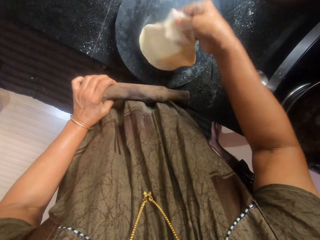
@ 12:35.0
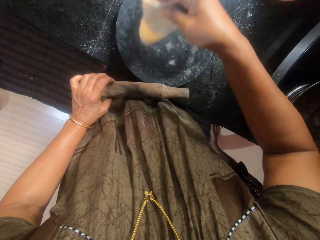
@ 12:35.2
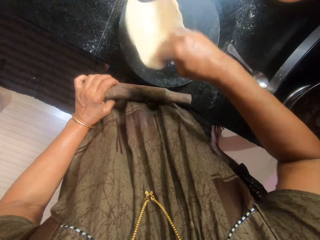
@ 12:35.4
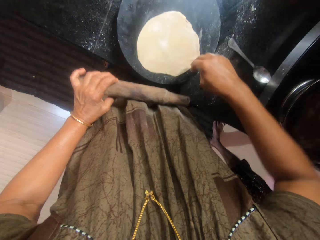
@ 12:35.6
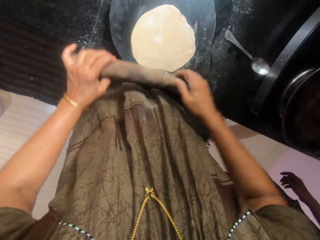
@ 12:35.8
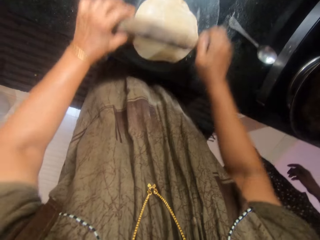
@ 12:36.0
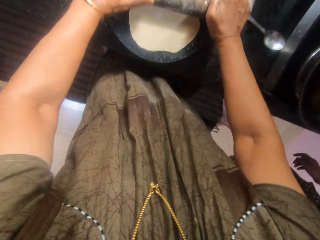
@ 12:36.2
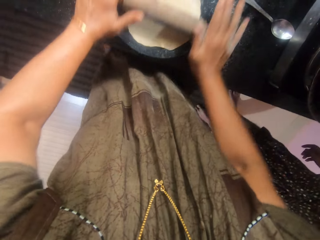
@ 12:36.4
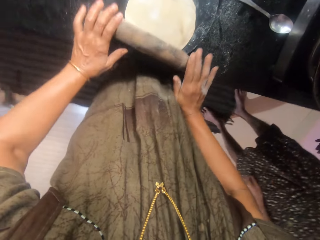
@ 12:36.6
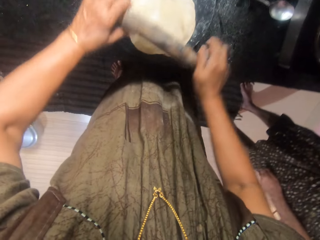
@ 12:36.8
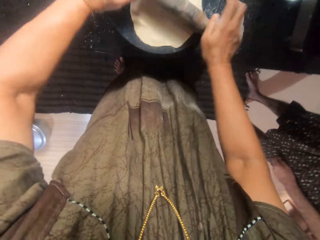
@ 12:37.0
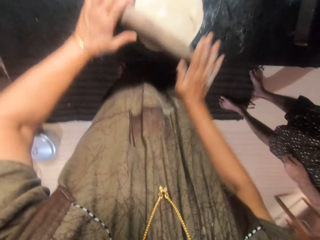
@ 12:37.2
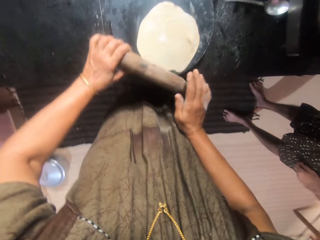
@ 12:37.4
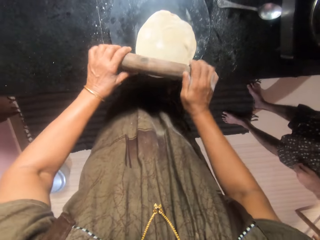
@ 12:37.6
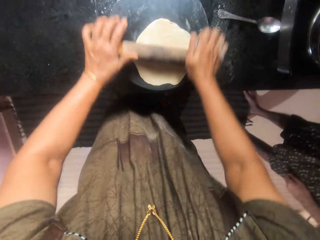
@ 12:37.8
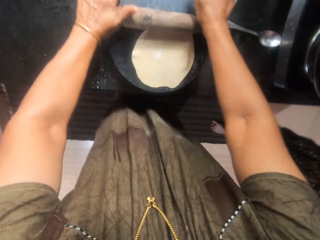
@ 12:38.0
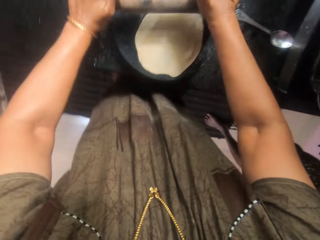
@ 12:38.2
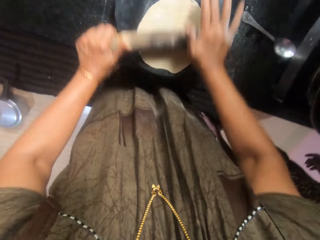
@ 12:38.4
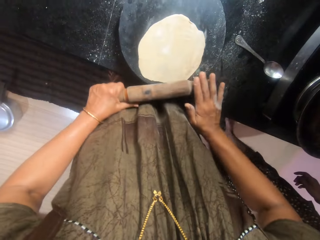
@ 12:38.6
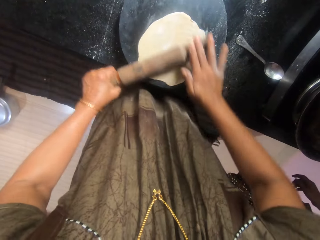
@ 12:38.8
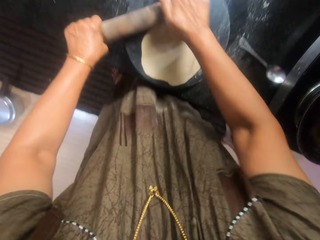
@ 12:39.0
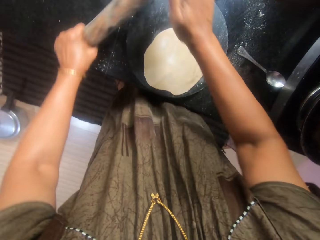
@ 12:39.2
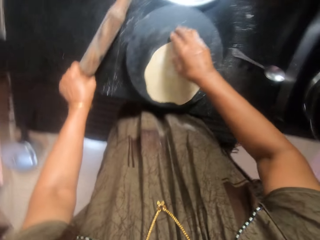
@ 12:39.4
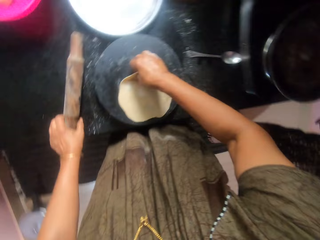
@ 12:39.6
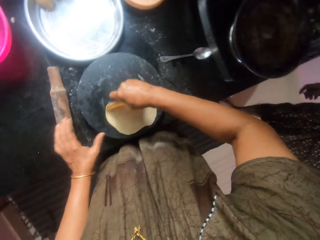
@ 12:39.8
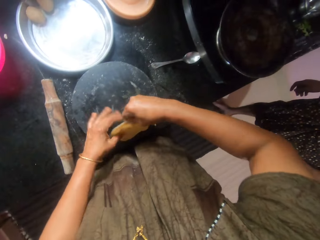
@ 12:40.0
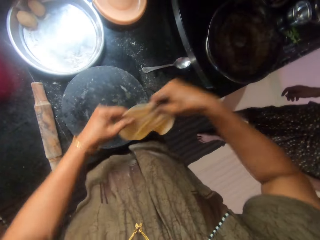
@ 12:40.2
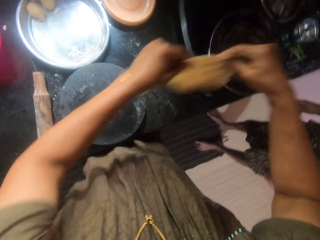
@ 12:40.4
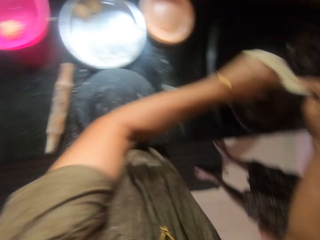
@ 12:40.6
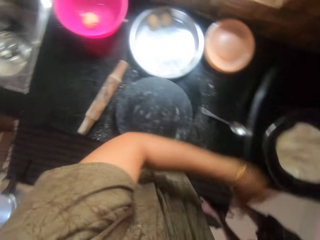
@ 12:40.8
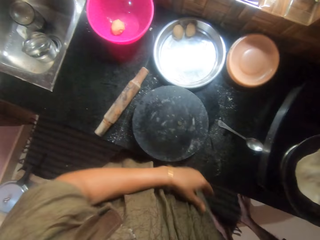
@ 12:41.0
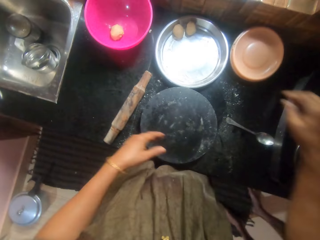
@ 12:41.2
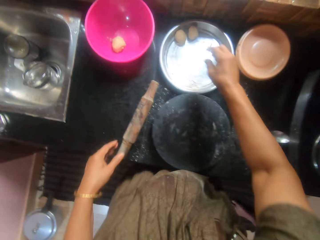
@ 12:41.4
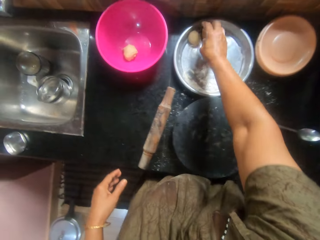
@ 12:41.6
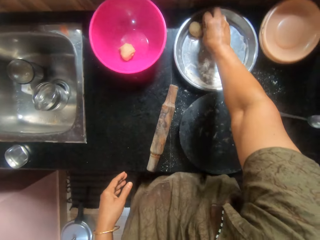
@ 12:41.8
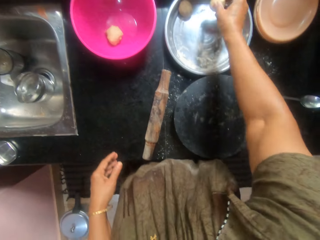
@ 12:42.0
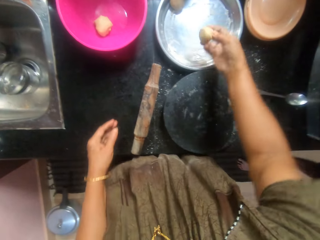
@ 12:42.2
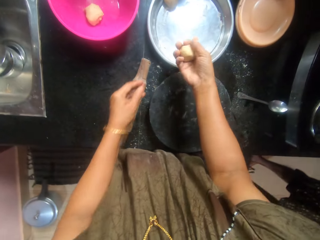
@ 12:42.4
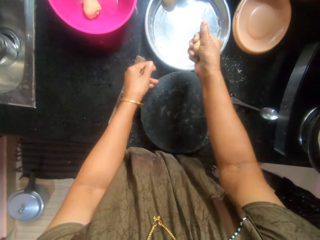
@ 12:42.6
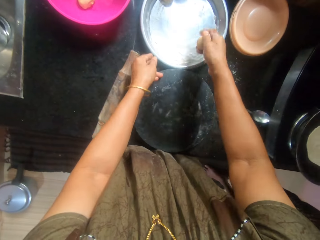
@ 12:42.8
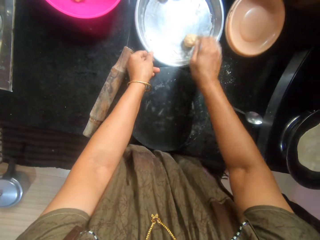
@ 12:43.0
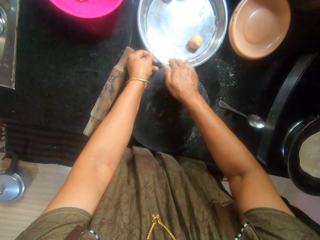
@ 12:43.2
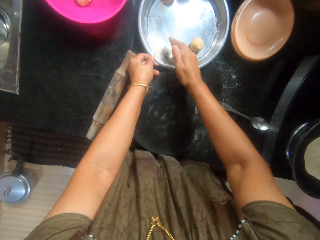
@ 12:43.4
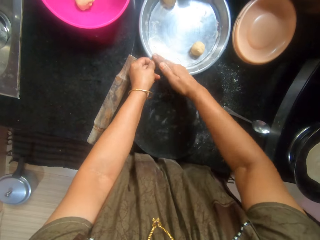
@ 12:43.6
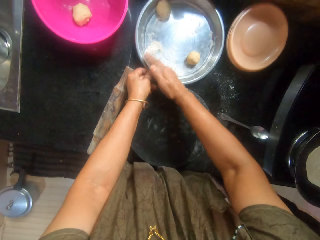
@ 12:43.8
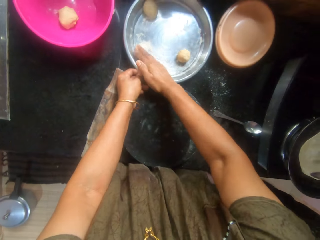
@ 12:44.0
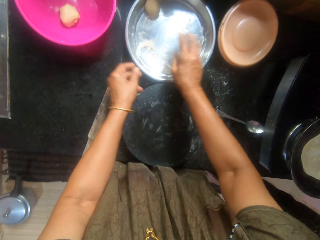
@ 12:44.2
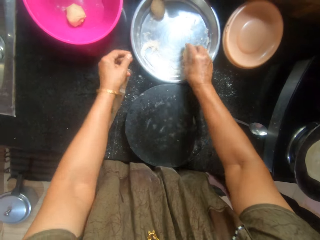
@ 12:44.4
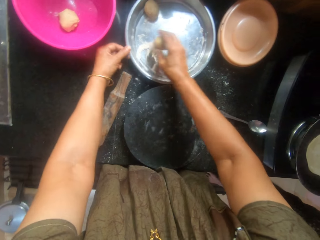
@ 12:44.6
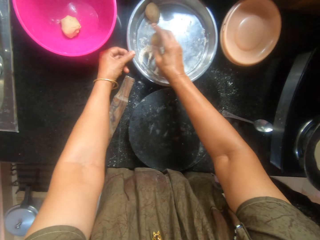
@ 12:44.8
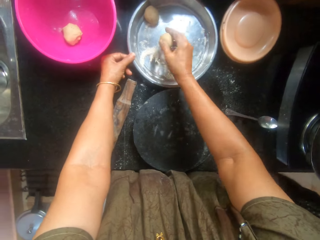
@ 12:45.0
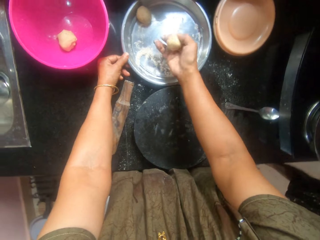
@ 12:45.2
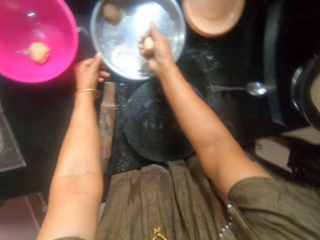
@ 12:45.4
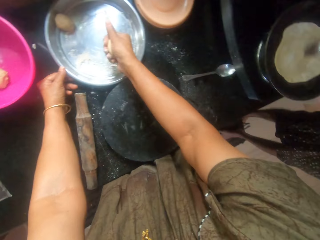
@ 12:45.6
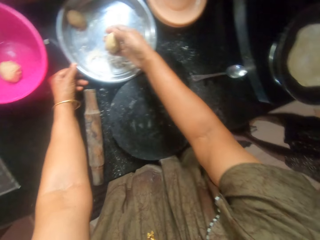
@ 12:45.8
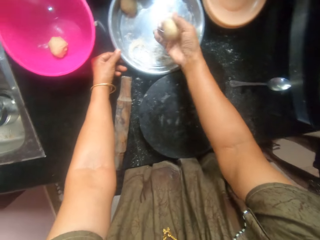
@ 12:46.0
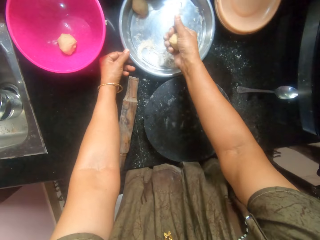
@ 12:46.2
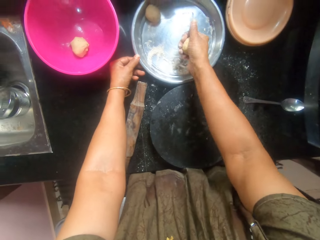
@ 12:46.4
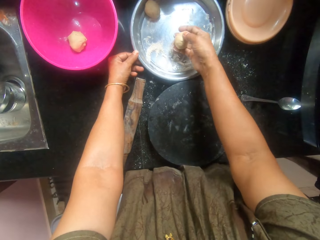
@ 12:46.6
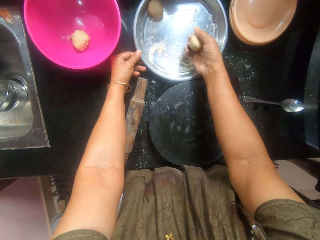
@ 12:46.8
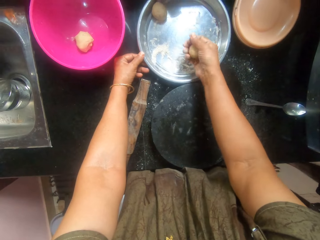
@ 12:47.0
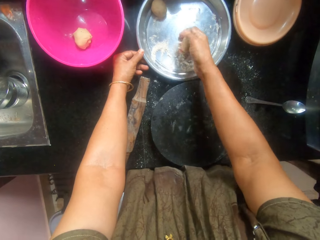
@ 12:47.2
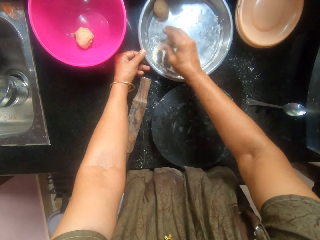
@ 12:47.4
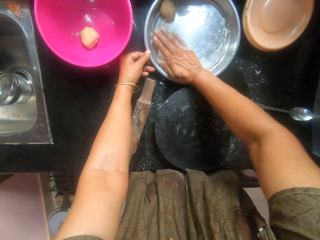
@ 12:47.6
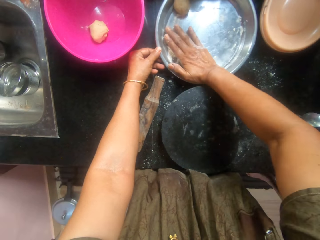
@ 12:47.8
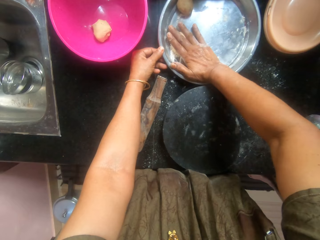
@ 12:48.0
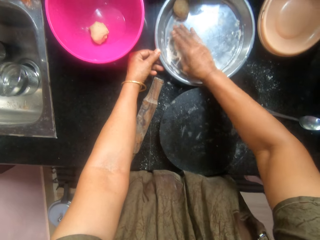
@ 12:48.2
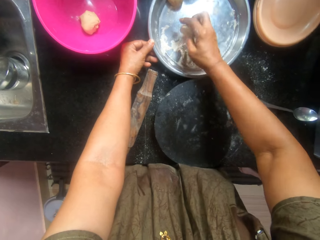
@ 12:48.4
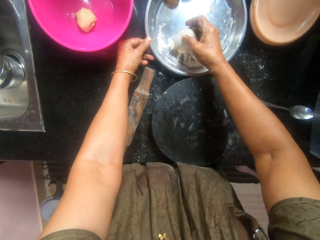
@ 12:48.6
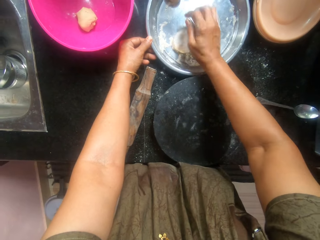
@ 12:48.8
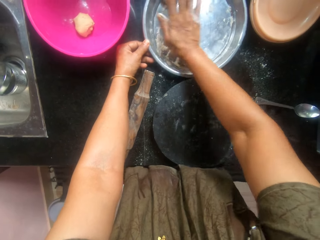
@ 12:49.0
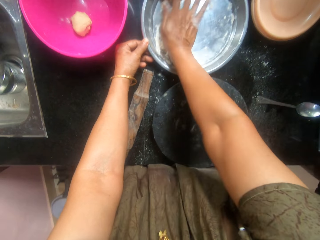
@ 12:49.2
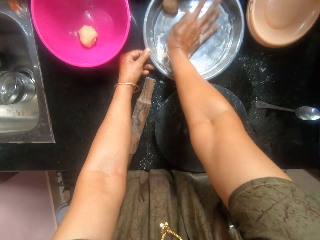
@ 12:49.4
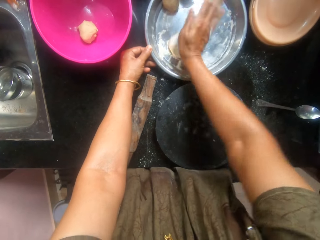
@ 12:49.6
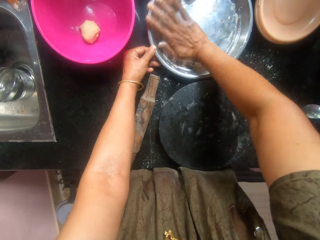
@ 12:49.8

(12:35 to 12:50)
The camera wearer flattens the dough with the rolling pin. They pick the dough from the pastry board. They drop the rolling pin on the countertop. They place the dough inside the pan. They pick another dough from the tray. They press the dough ball. They drop the dough in the tray. They pack the flour together. They pick the dough from the tray. They move the flour. They mix the dough with flour inside the tray. They press the dough ball.

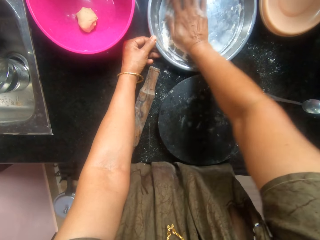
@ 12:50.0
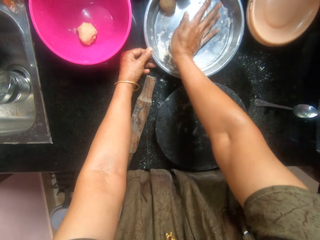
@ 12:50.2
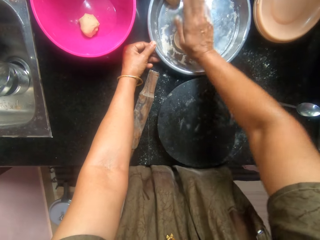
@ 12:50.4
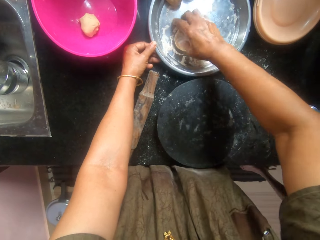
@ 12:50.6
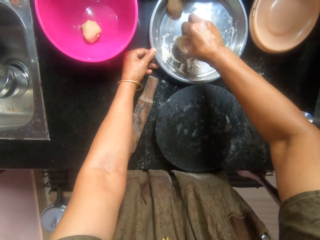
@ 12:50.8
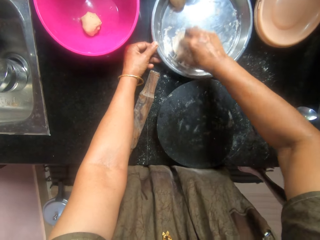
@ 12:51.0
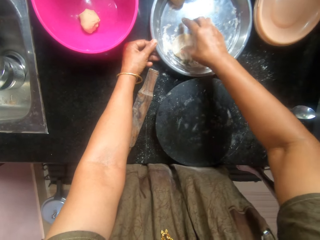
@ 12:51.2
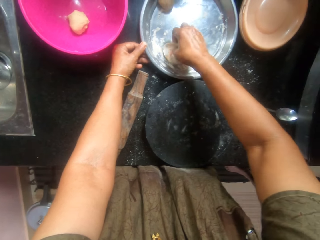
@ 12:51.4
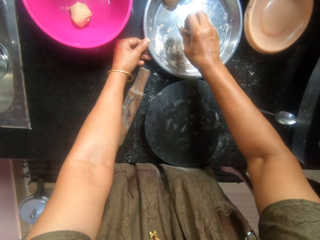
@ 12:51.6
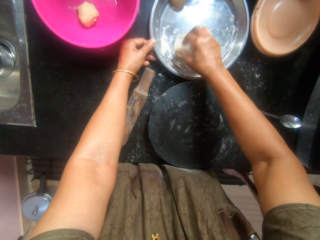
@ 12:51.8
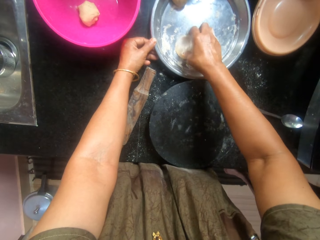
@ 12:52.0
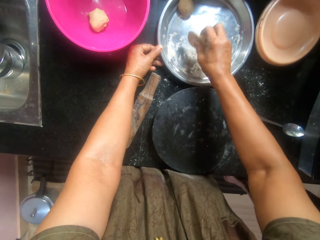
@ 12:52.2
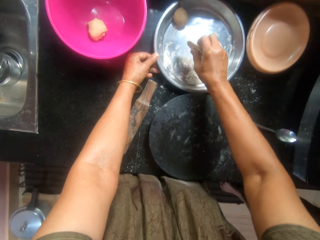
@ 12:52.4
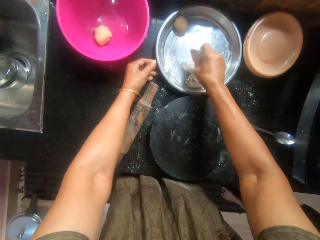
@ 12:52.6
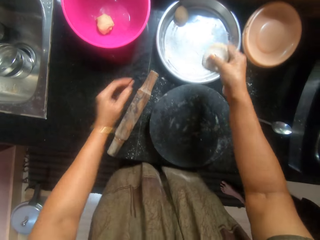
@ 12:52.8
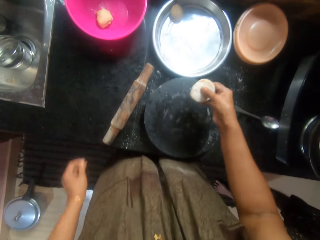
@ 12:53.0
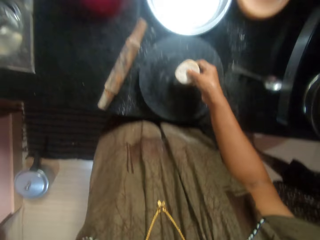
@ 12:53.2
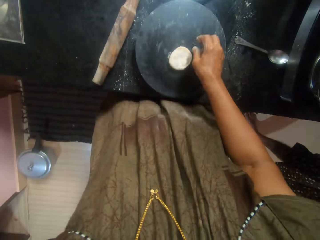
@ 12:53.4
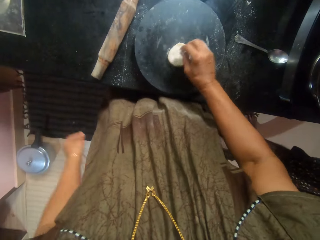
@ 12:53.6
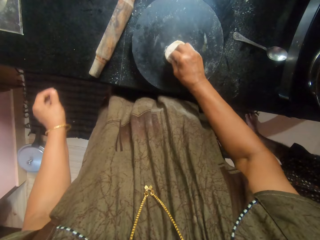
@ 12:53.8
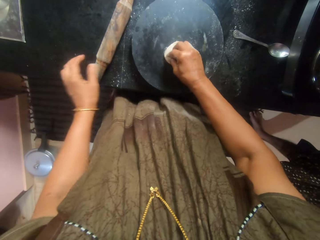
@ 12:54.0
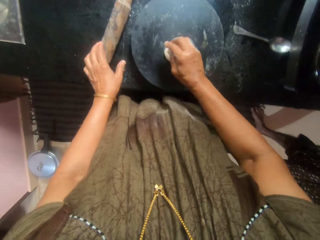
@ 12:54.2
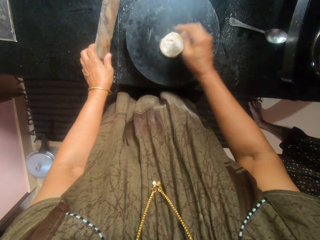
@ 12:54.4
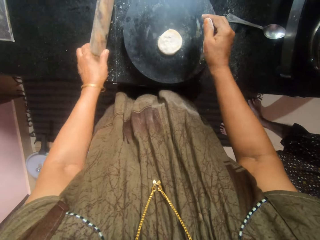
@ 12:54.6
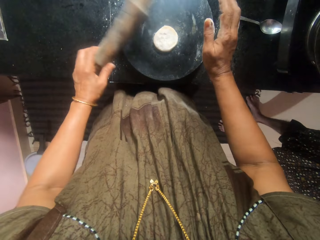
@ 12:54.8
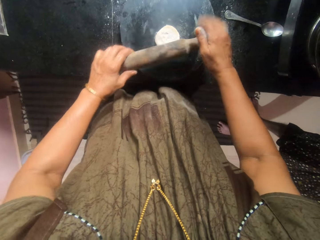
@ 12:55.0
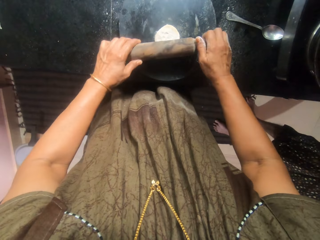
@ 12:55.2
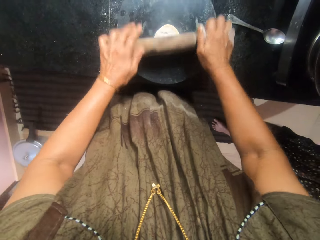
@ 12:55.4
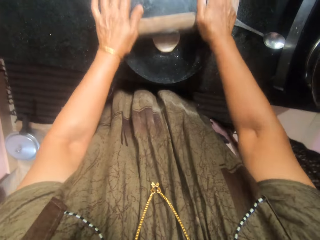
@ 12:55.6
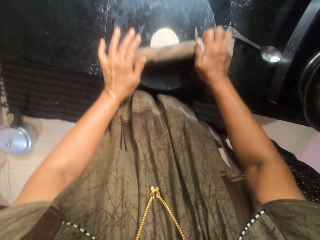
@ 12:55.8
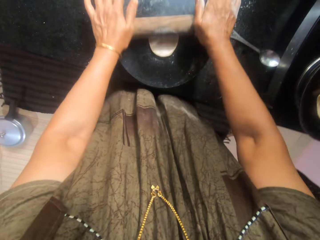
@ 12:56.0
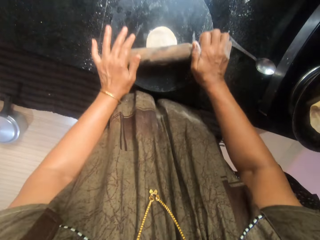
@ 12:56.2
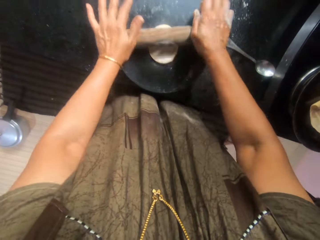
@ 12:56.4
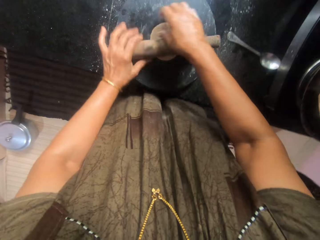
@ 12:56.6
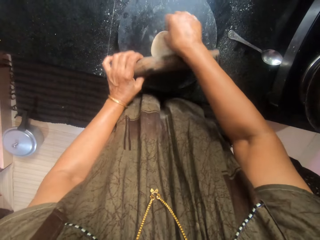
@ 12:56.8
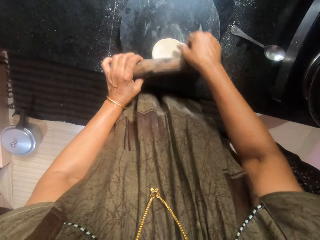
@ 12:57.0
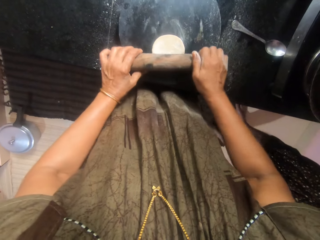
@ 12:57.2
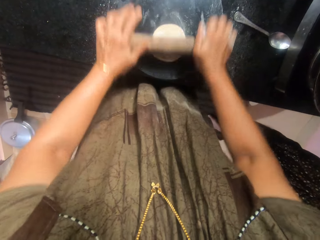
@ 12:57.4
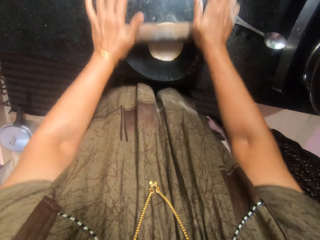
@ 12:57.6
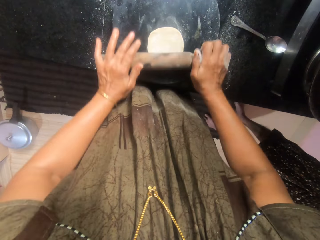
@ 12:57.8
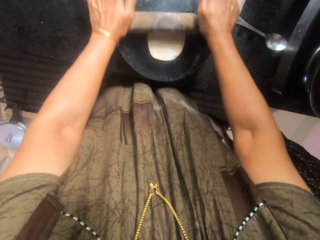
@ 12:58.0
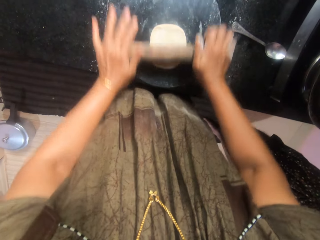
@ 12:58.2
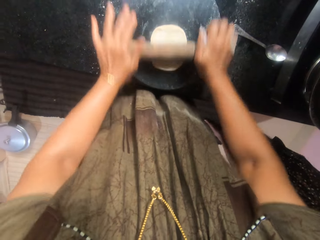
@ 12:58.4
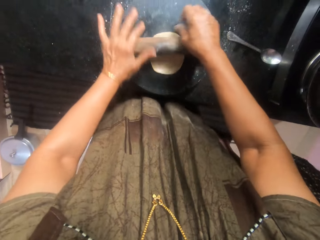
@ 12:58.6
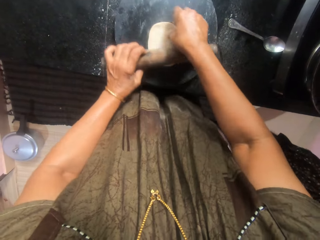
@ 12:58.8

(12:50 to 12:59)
The camera wearer applies the flour on the dough ball. They place the dough on the pastry board. They pick the rolling pin from the countertop. They flatten the dough with the rolling pin. They rotate the dough. They flatten the dough with the rolling pin.
